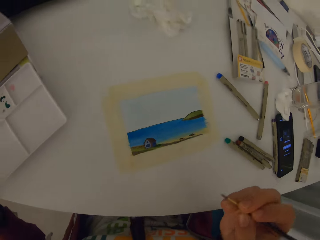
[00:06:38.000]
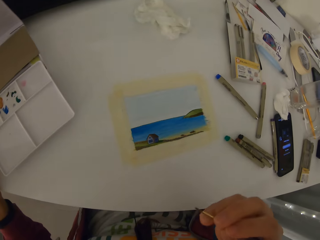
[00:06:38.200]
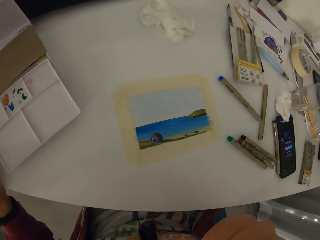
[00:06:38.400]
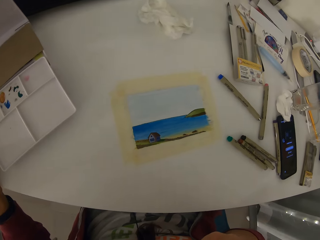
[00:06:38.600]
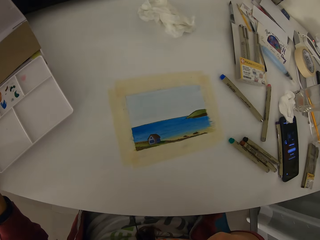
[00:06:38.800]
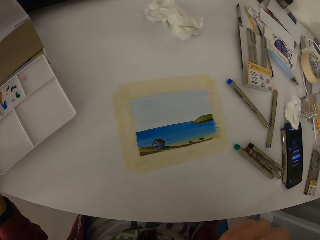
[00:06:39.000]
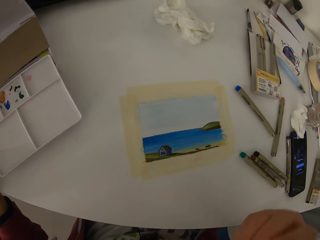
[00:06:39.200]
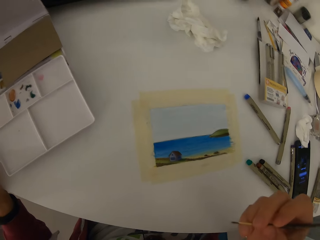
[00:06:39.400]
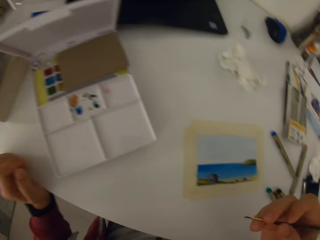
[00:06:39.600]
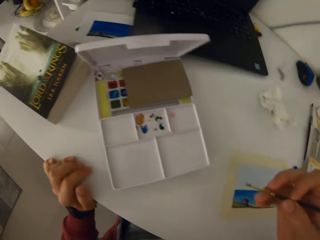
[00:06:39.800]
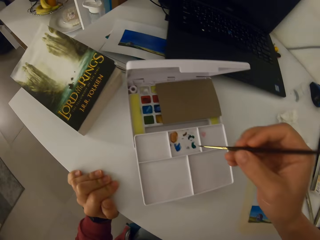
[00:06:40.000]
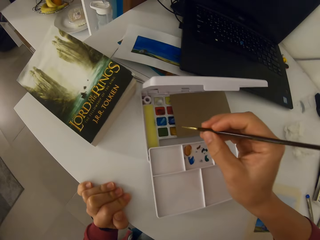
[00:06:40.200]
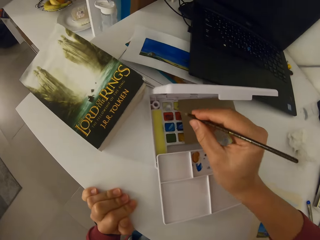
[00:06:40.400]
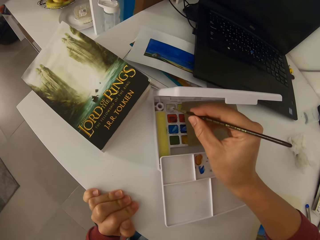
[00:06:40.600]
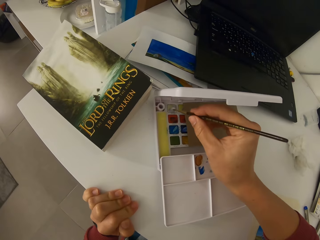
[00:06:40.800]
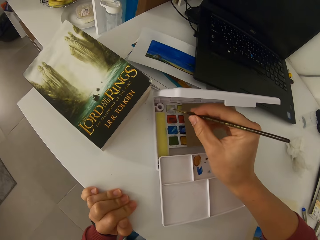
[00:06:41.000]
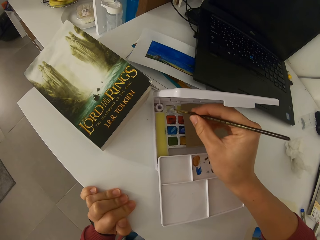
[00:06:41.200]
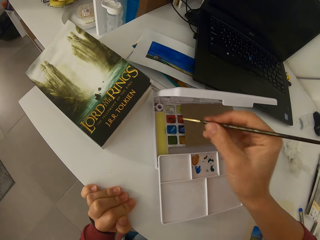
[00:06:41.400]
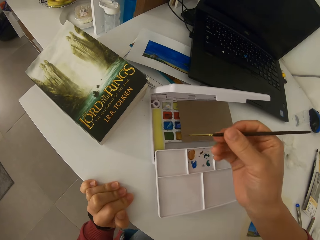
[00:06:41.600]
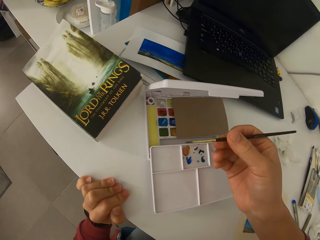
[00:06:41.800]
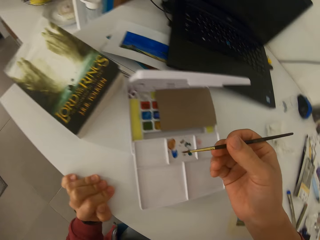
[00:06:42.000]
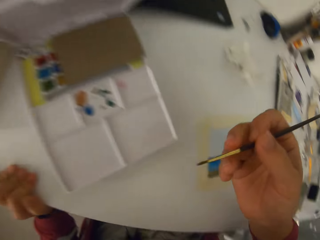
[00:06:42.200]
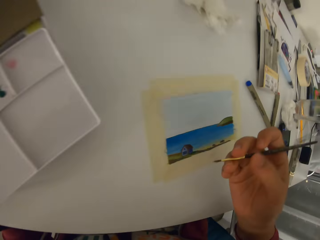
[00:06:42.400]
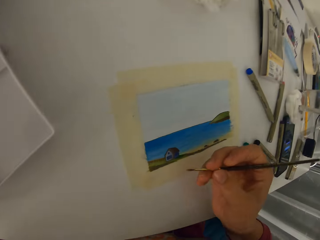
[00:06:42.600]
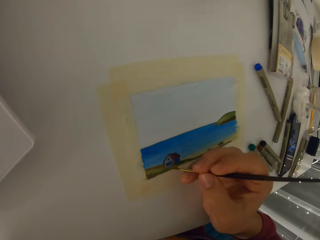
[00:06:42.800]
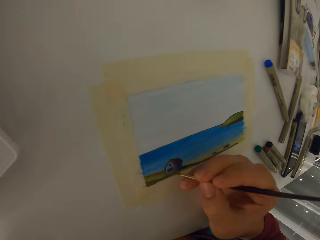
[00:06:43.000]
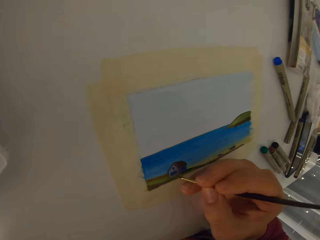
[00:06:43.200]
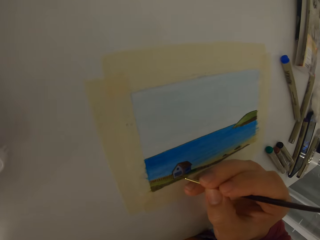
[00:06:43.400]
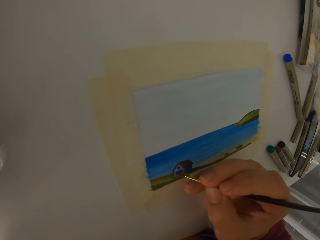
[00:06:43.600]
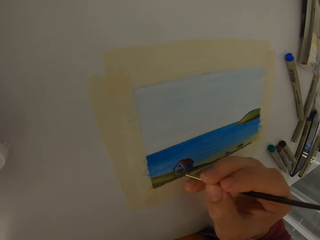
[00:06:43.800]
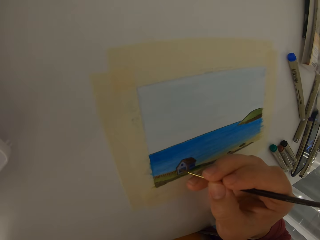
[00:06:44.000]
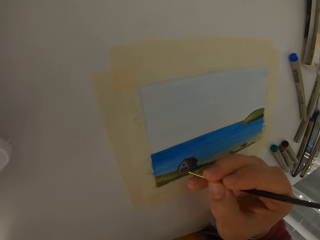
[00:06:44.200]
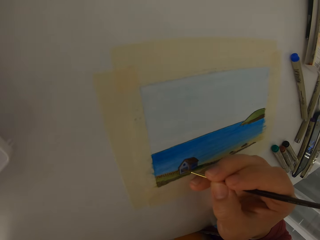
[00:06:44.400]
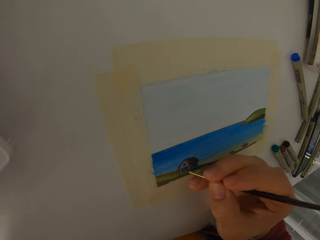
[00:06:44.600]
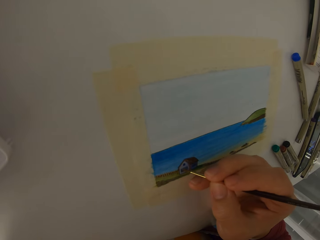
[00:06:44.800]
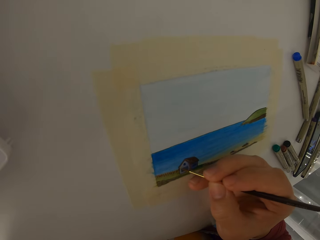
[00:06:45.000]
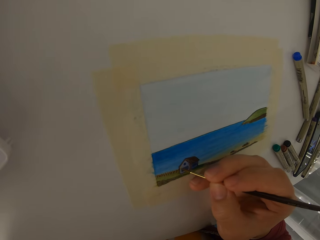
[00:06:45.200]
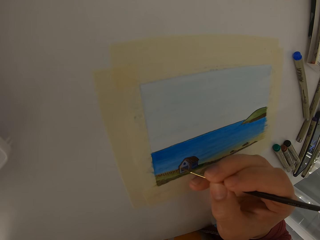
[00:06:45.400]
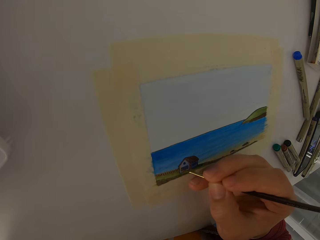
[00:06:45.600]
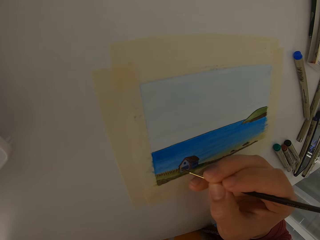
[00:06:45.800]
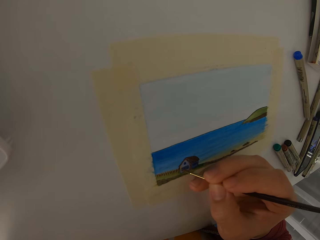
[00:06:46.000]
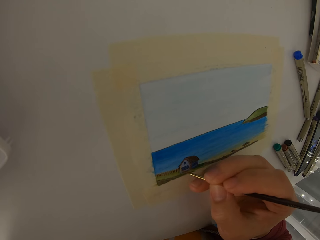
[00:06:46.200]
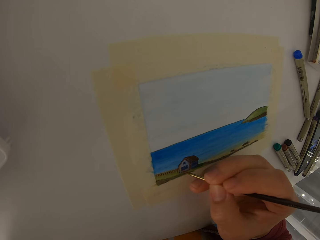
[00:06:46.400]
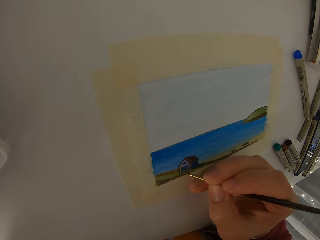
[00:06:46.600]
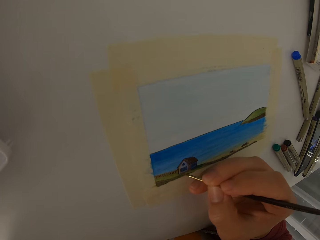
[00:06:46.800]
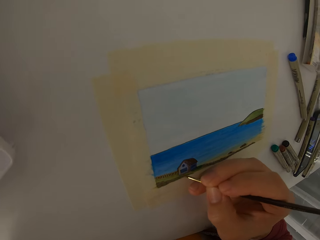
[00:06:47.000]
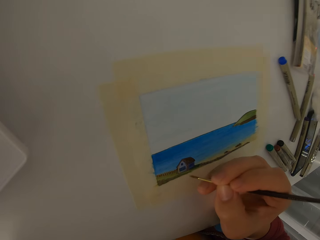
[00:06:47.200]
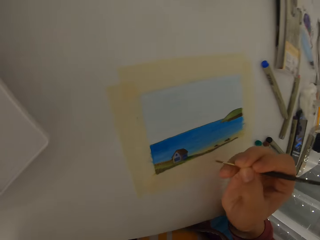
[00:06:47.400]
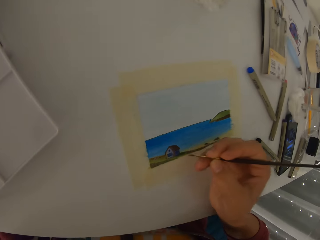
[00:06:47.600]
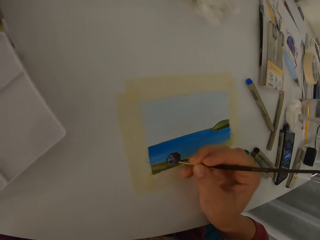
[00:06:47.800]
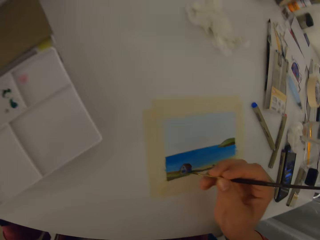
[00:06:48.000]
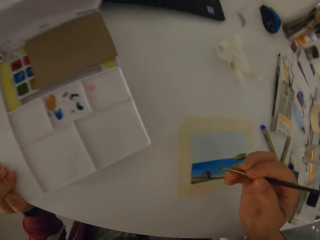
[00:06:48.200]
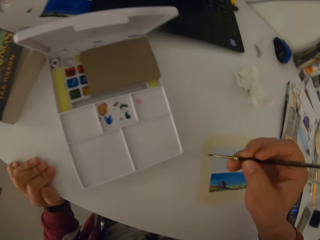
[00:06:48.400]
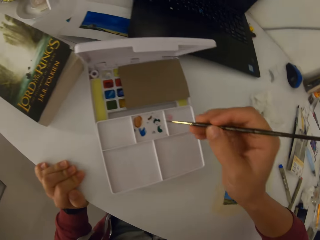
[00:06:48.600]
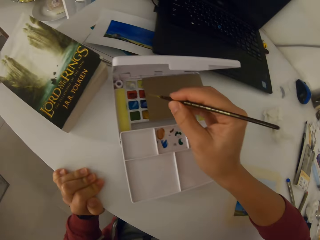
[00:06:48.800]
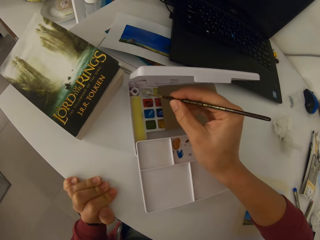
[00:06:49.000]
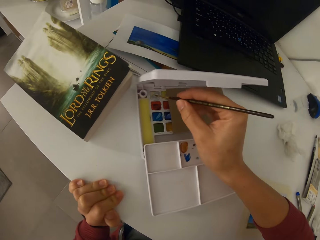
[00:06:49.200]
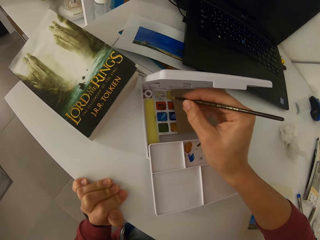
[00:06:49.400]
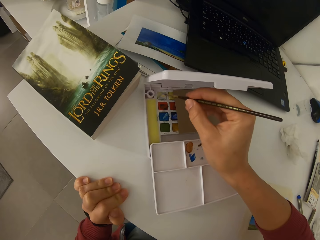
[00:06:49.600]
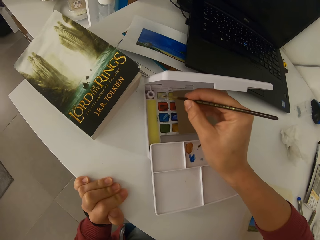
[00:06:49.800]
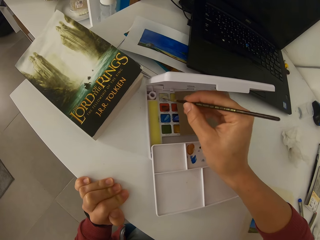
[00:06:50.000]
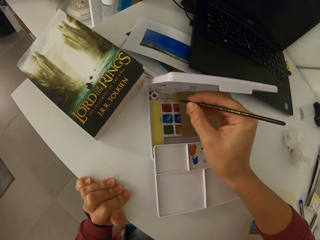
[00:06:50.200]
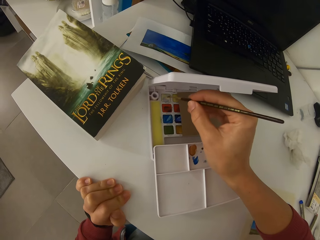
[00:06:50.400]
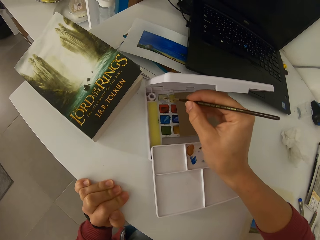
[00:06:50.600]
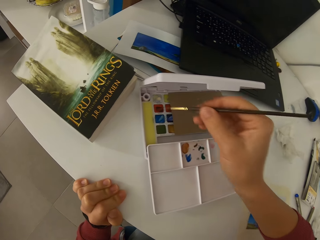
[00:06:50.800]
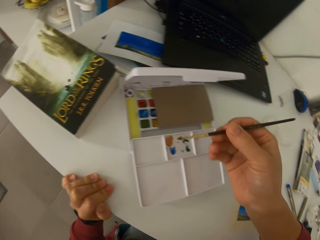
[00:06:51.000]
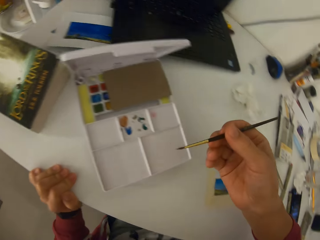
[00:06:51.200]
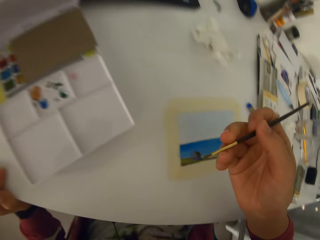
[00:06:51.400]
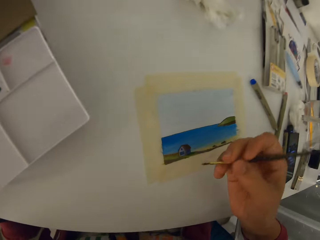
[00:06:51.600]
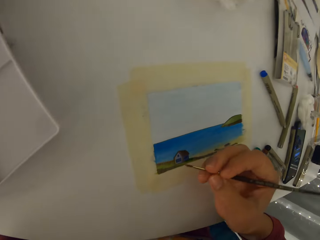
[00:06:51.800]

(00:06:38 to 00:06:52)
The camera wearer rubs the brush on paint. They dip the painting brush in paint. They add details to the picture using the paint brush. They dip the painting brush in paint. They rub the brush on paint.

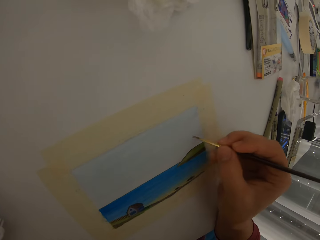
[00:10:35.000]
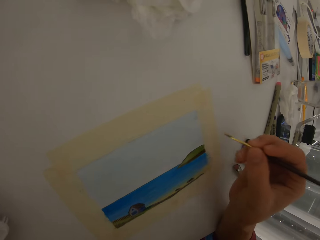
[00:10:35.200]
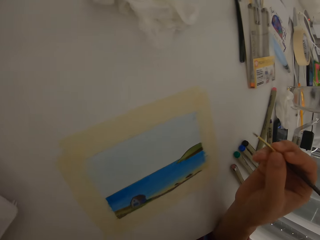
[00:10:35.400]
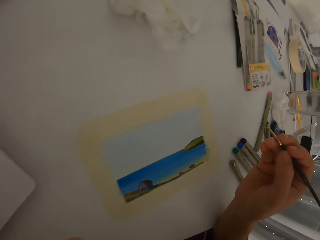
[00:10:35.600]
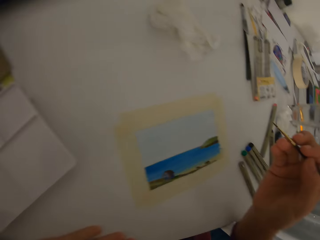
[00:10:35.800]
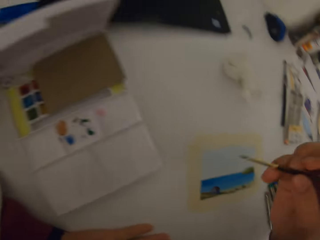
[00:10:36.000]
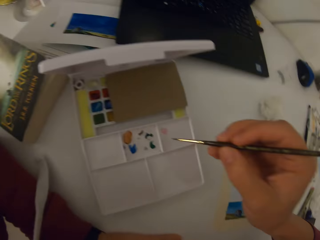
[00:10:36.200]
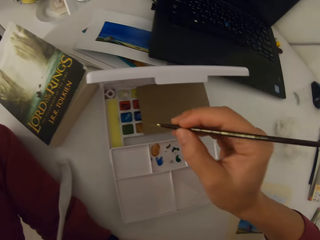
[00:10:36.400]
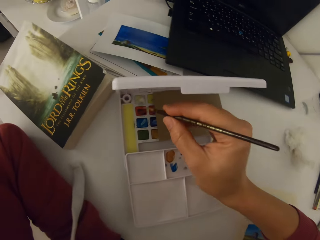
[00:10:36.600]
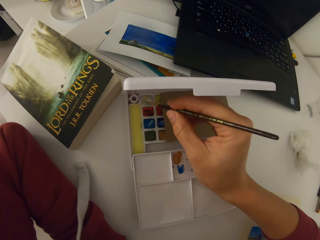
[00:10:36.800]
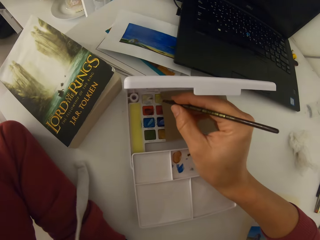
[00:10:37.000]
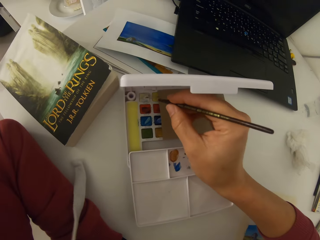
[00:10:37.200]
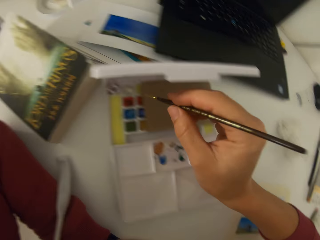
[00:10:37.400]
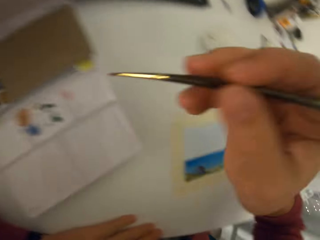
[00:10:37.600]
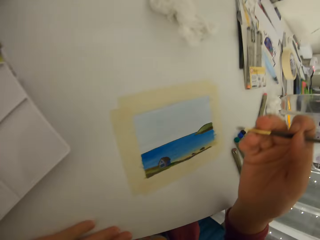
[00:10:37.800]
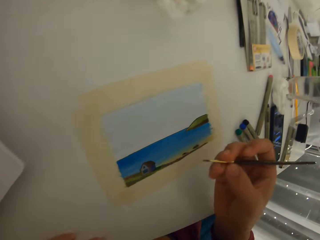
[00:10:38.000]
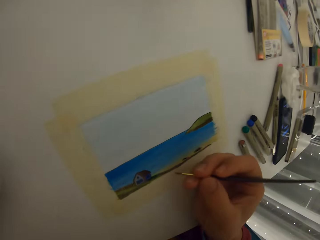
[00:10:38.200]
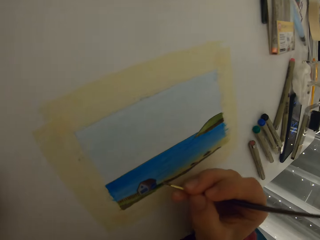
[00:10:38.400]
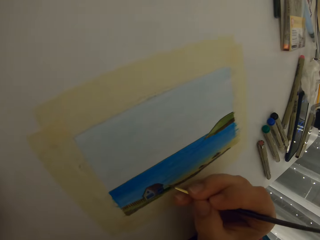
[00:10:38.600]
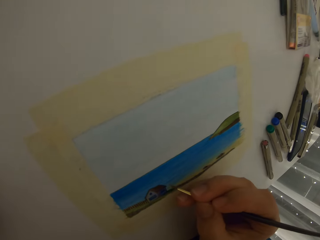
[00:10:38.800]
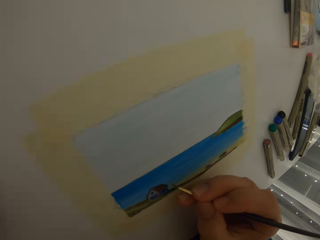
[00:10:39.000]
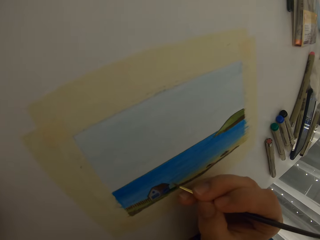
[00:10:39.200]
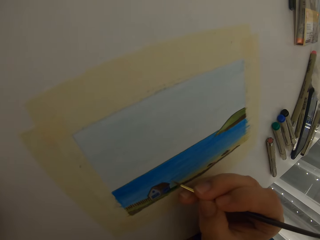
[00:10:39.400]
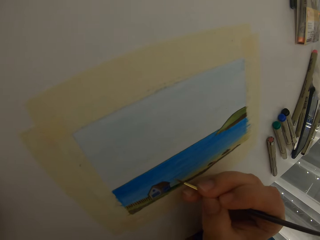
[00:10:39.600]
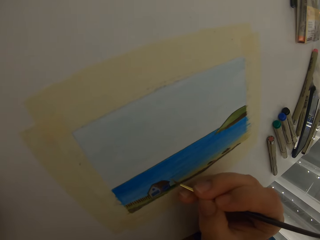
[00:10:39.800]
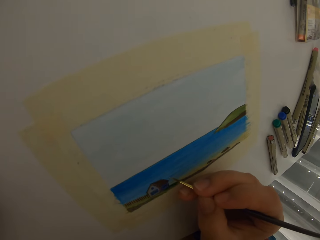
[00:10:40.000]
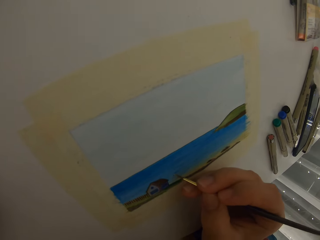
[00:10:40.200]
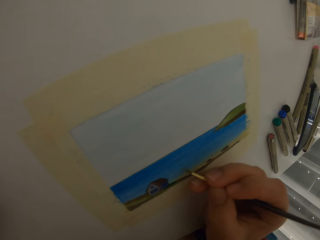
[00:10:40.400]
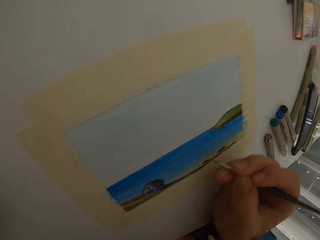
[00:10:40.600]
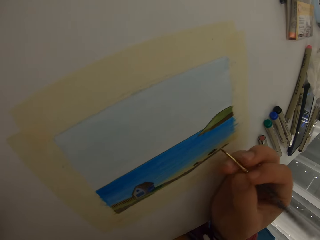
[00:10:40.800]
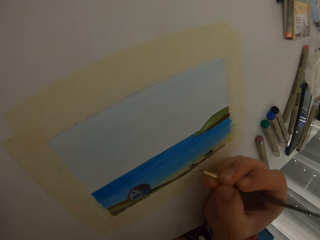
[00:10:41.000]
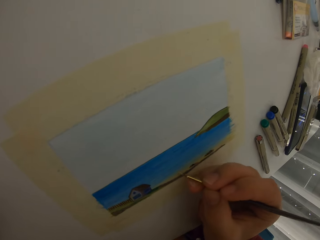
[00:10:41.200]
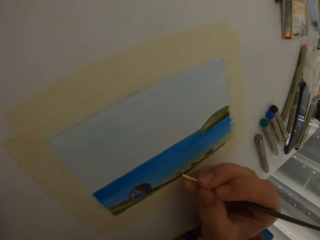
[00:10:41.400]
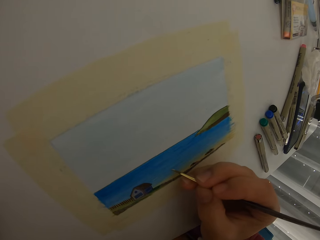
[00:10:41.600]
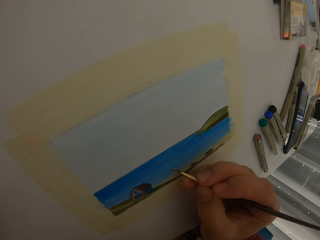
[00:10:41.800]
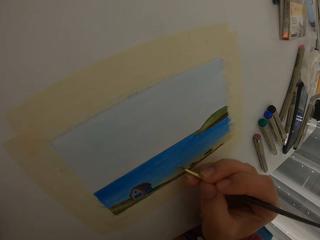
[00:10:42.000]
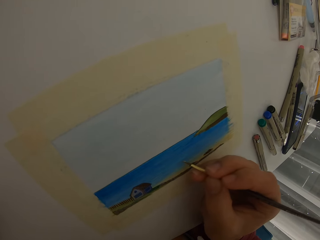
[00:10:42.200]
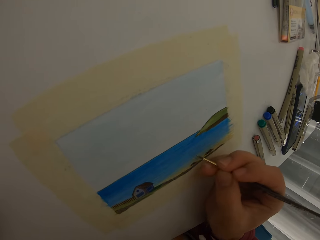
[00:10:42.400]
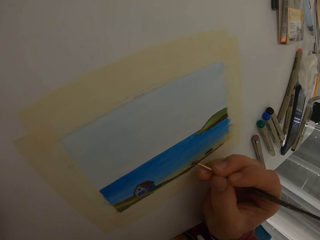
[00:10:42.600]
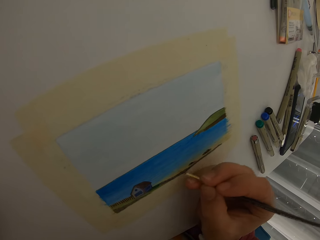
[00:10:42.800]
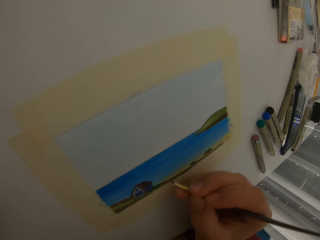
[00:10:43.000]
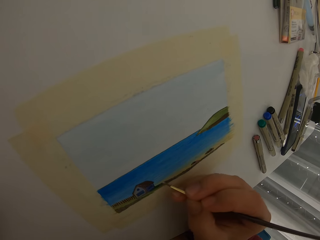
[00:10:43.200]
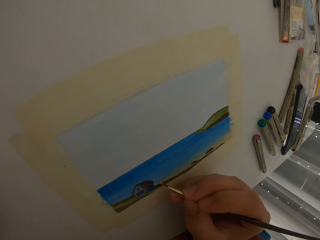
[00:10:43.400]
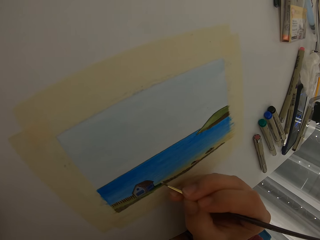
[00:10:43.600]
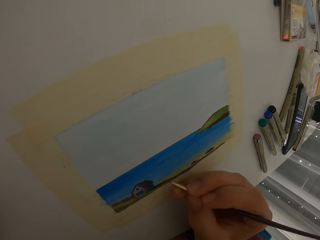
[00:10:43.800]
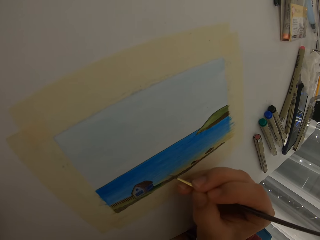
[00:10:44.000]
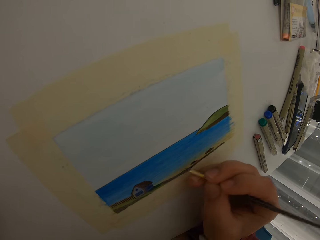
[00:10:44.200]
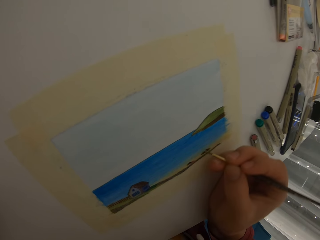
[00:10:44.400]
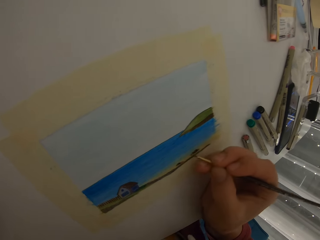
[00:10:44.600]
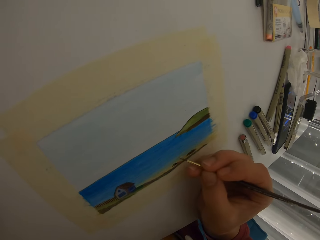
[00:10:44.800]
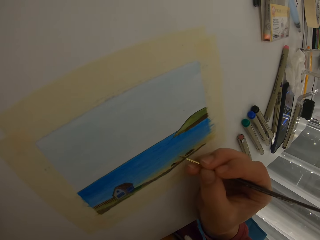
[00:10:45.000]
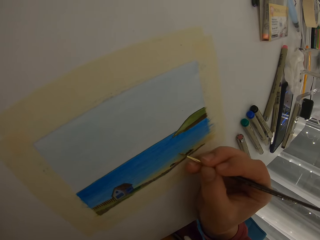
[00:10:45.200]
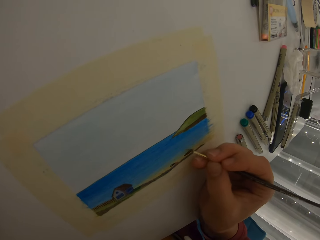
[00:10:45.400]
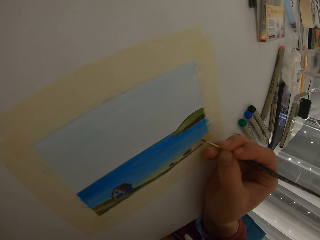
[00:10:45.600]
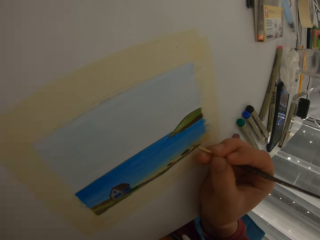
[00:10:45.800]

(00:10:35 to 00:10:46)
The camera wearer dips the paint brush in watercolor. They add details to the painting using the paint brush.
